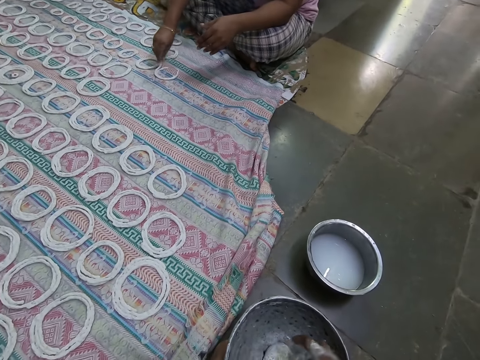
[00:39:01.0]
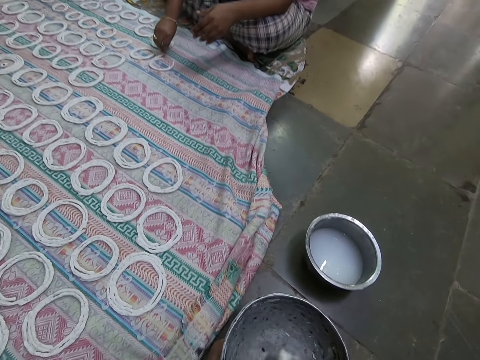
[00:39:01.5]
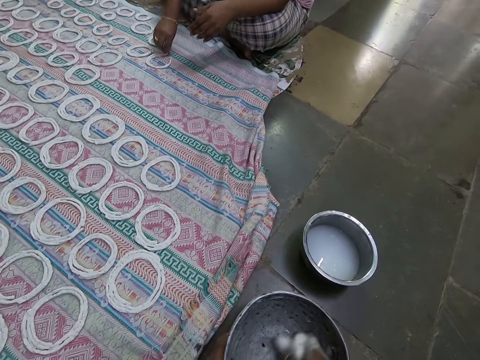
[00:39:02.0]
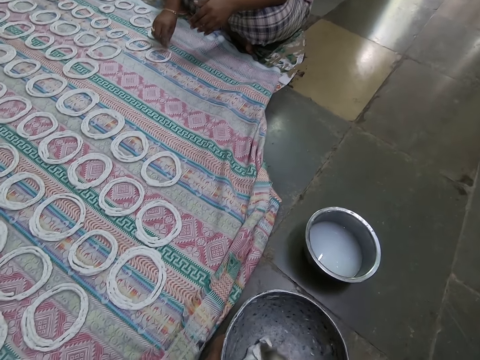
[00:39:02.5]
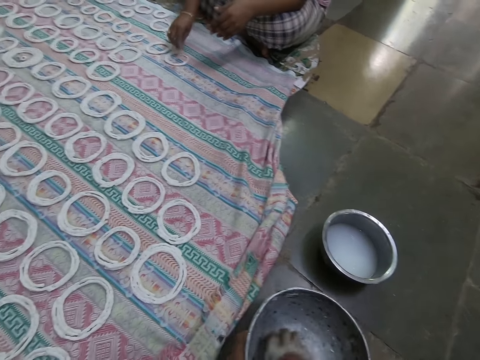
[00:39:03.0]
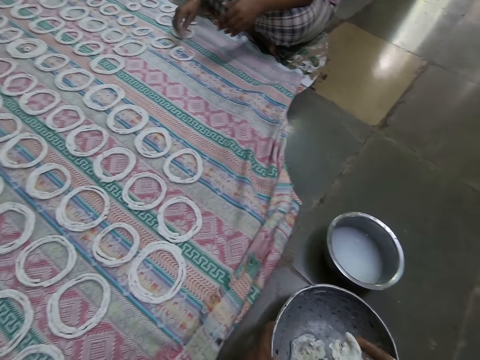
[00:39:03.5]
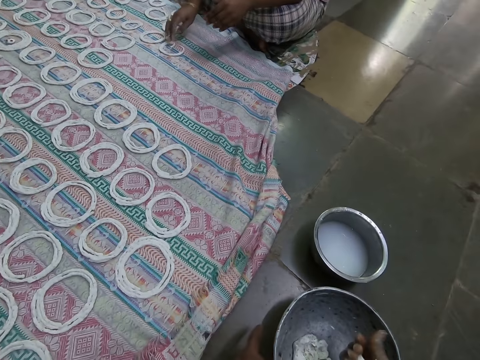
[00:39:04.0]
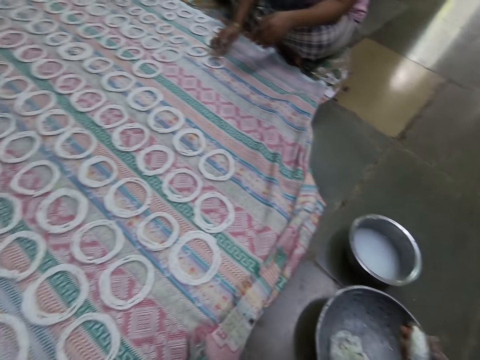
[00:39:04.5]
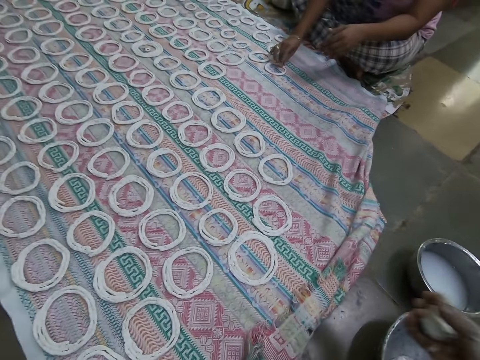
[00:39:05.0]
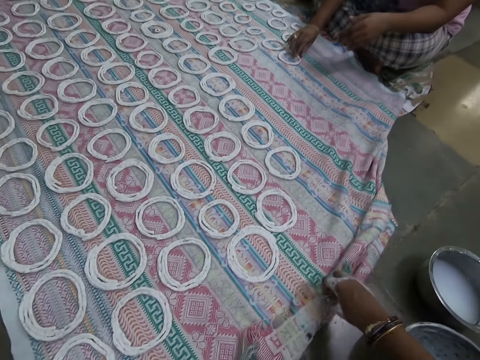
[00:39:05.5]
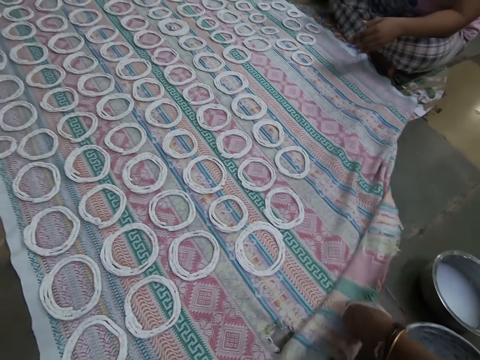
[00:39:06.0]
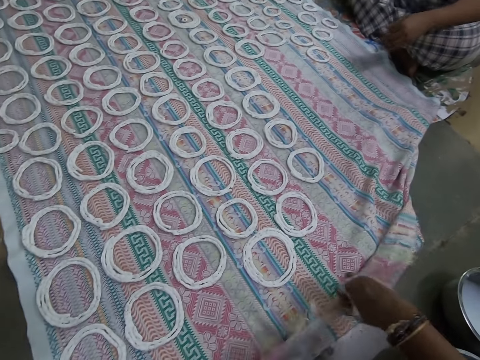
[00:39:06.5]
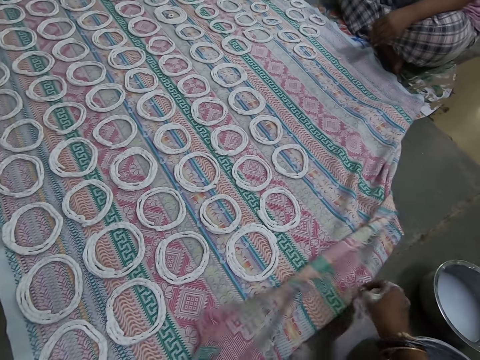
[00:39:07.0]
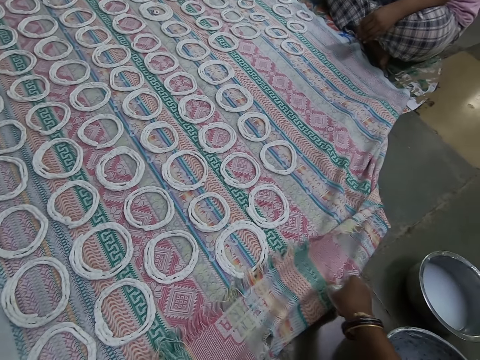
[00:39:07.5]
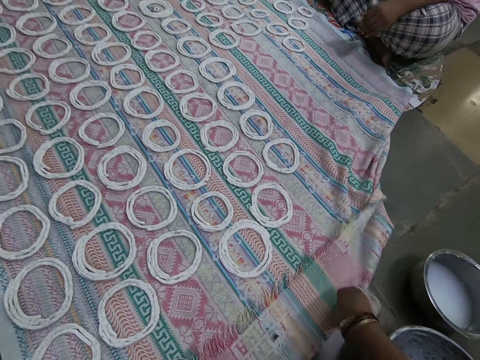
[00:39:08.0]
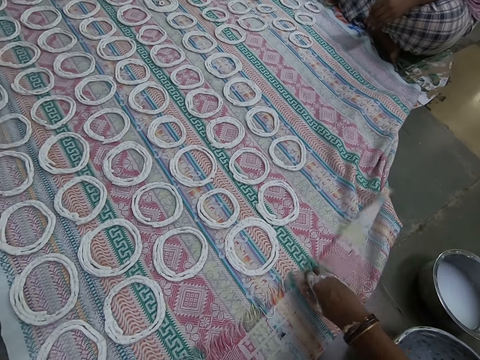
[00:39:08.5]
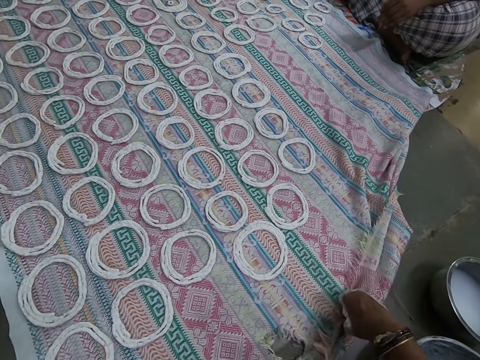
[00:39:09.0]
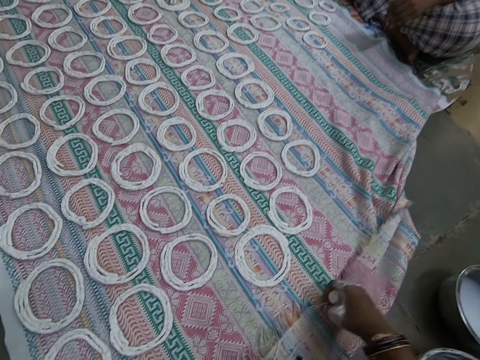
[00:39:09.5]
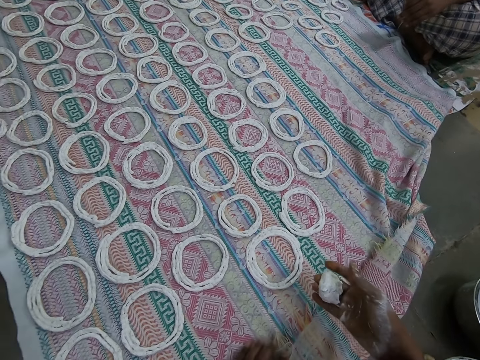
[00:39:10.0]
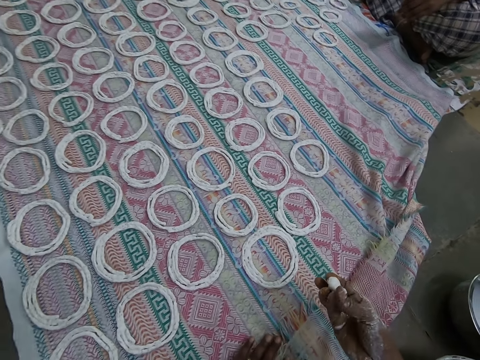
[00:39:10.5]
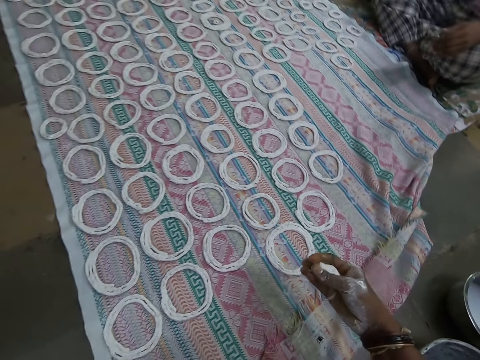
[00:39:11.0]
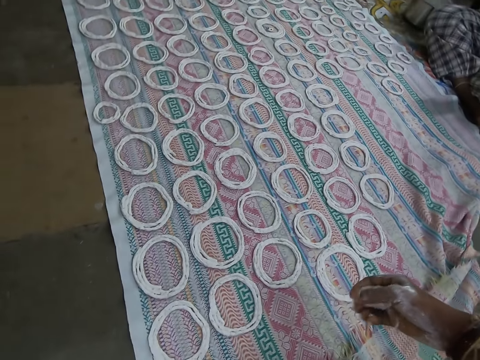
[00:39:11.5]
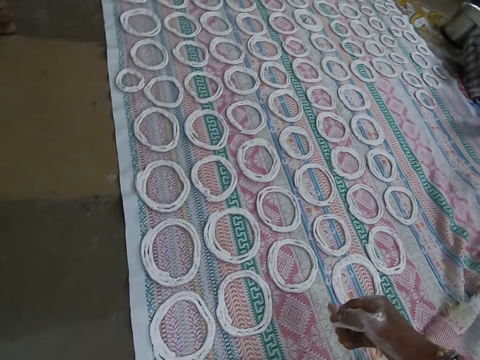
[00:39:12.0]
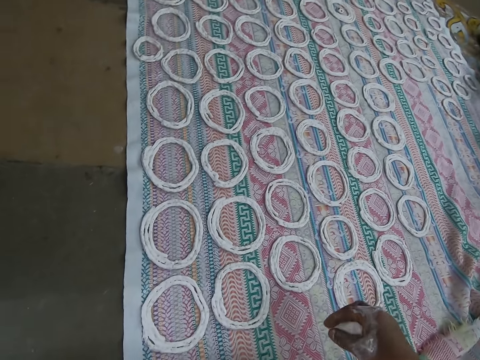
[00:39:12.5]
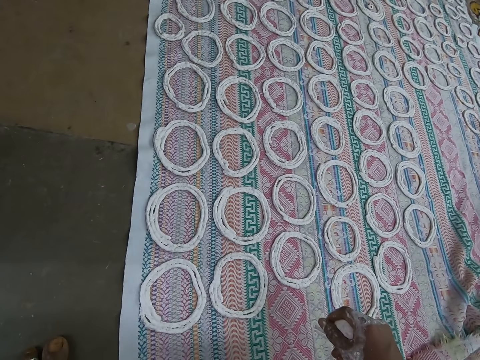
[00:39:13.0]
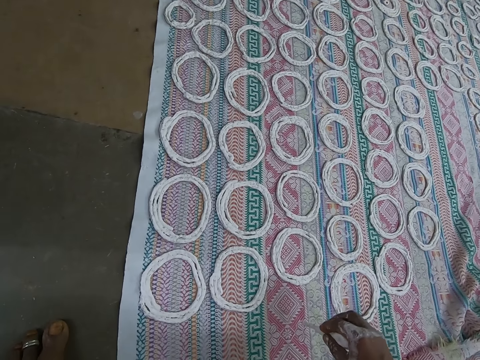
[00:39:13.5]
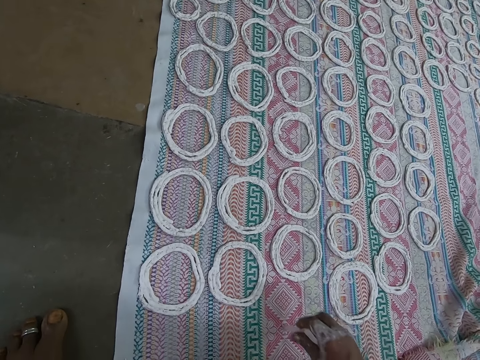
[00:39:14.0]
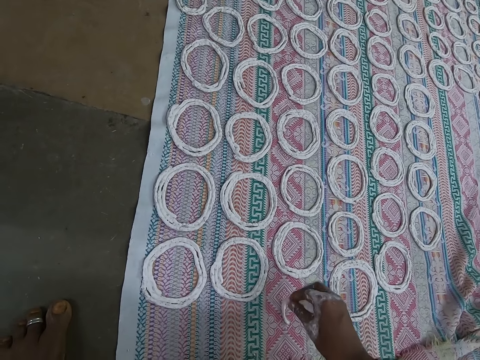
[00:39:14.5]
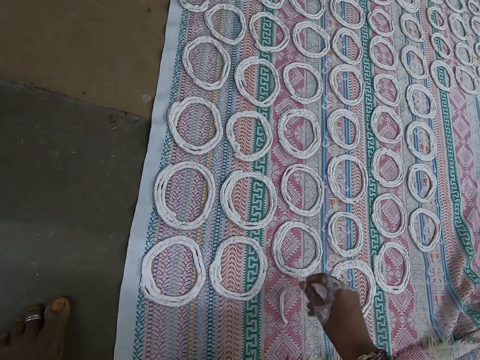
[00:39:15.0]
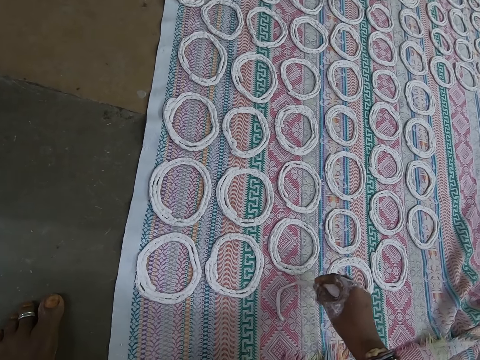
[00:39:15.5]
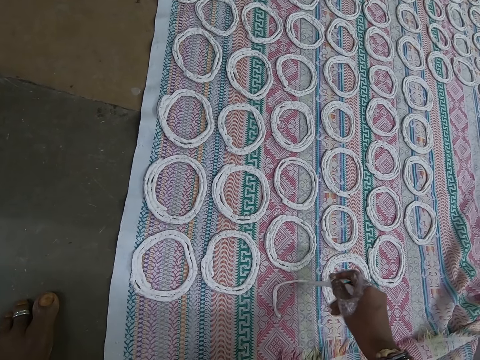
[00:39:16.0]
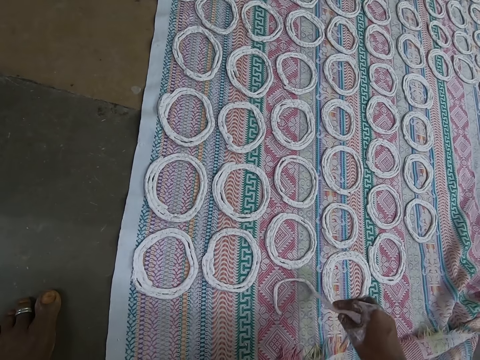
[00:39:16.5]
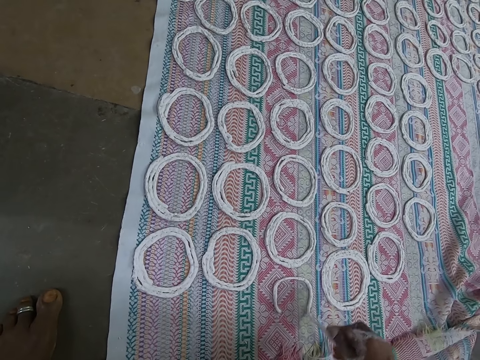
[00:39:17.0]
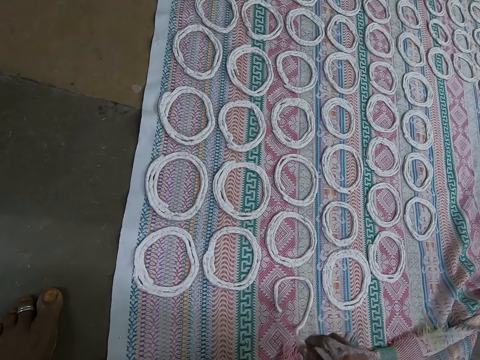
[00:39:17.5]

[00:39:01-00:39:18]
The camera wearer scoops paper clay from the bowl on the floor with her right hand. She kneads the ball of paper clay in her right hand with her fingers. A woman adjusts the pattern on the cloth on the floor with her right hand. The camera wearer adjusts the cloth on the floor with her right hand. She kneads the ball of paper clay in her right hand with her fingers. She models molten dough. She makes a pattern on the cloth on the floor with the paper clay in her right hand.

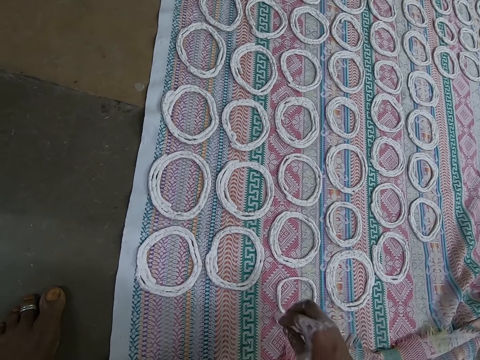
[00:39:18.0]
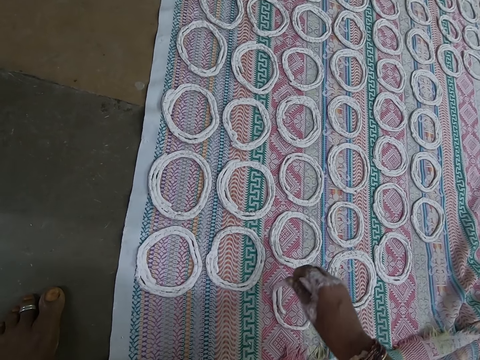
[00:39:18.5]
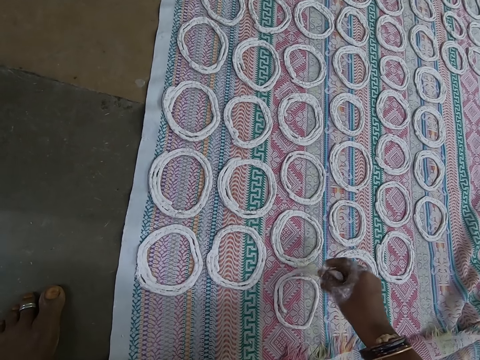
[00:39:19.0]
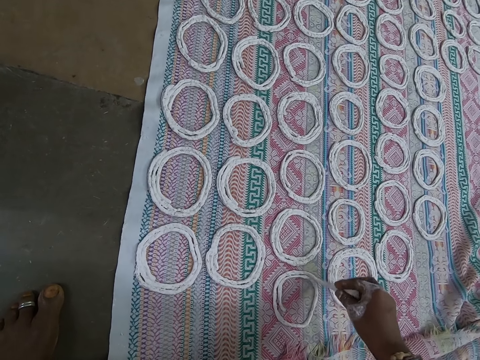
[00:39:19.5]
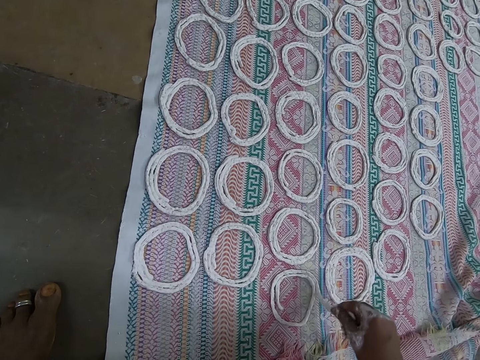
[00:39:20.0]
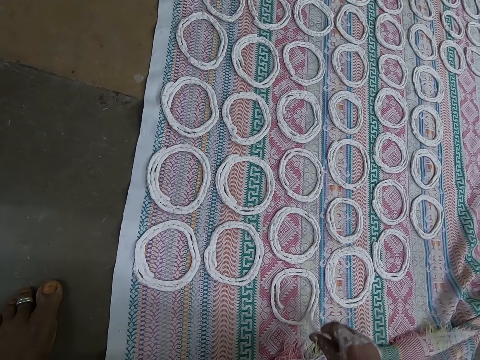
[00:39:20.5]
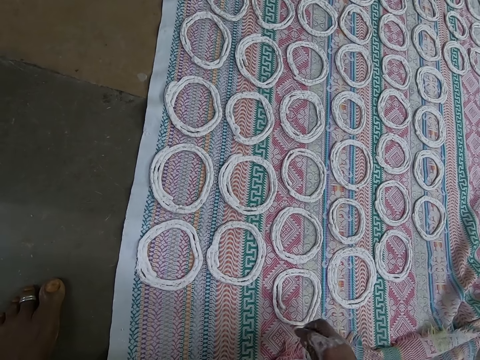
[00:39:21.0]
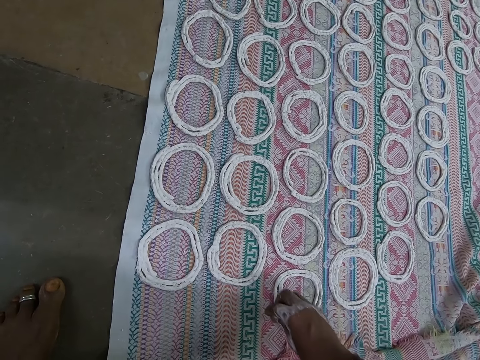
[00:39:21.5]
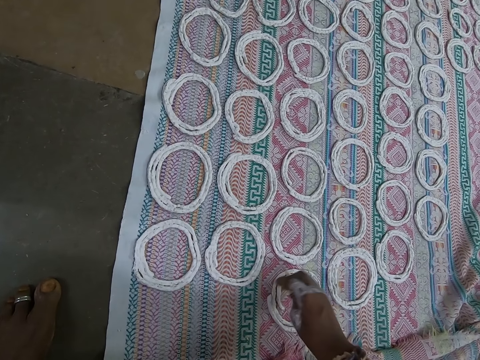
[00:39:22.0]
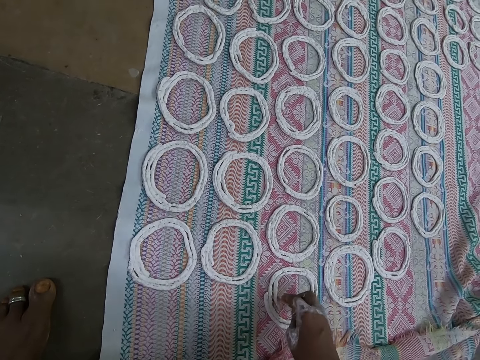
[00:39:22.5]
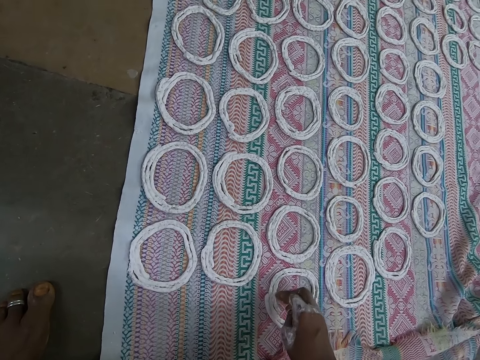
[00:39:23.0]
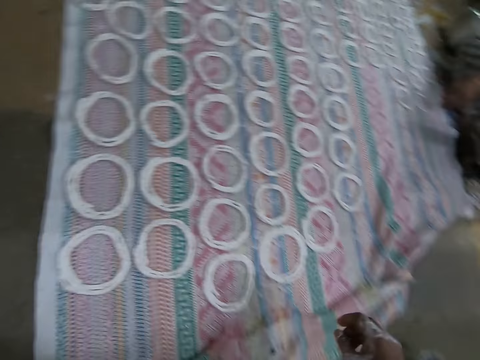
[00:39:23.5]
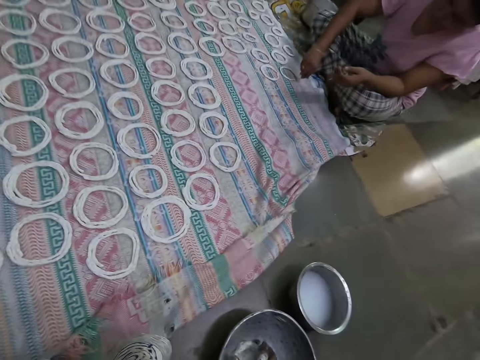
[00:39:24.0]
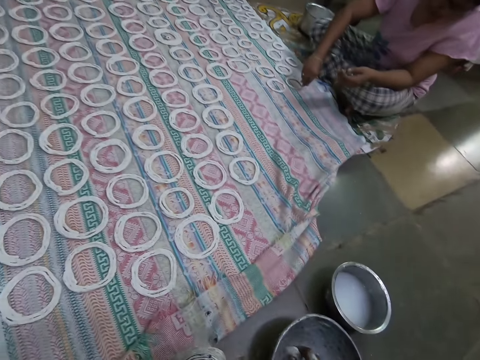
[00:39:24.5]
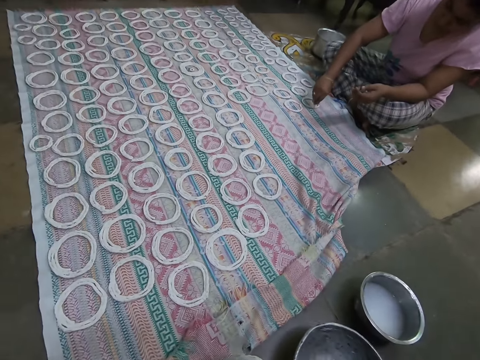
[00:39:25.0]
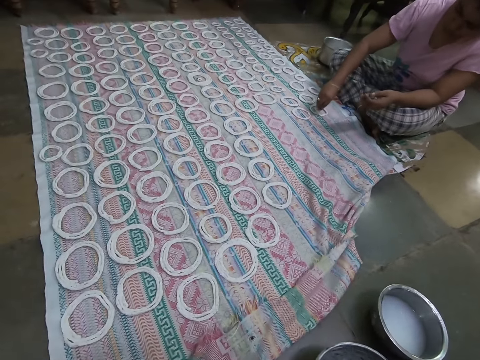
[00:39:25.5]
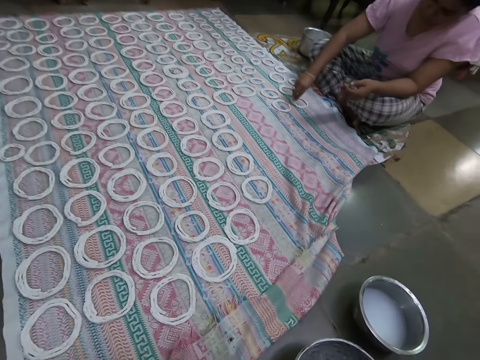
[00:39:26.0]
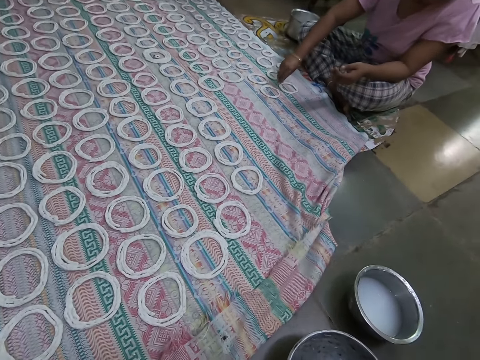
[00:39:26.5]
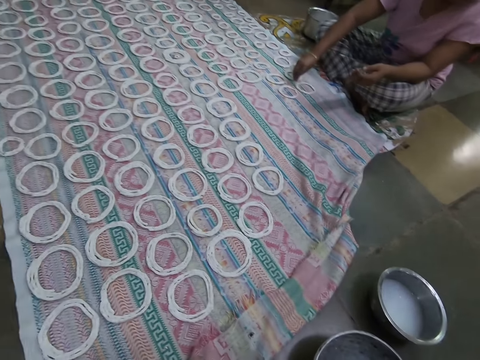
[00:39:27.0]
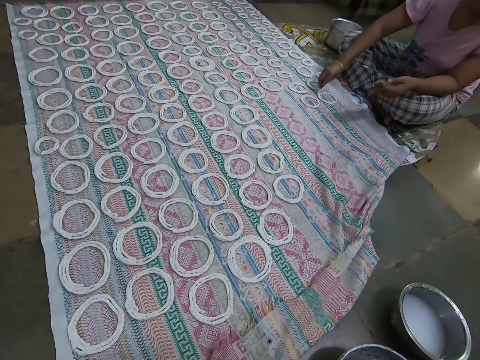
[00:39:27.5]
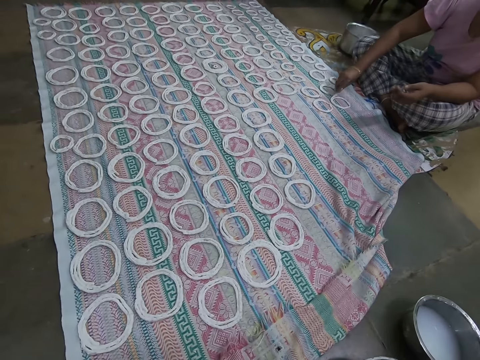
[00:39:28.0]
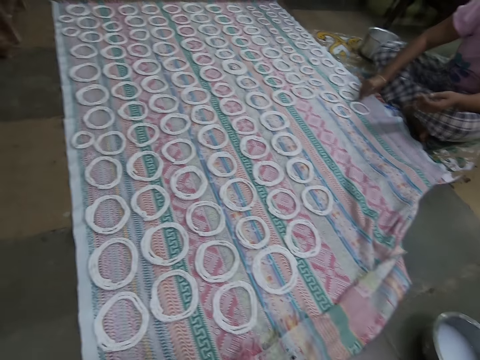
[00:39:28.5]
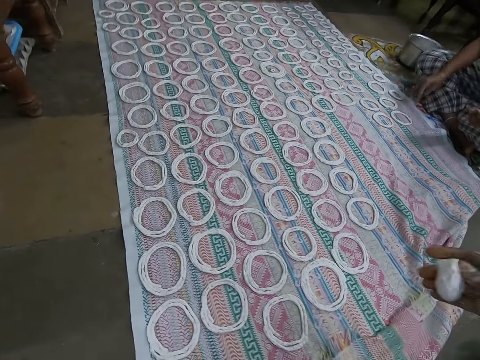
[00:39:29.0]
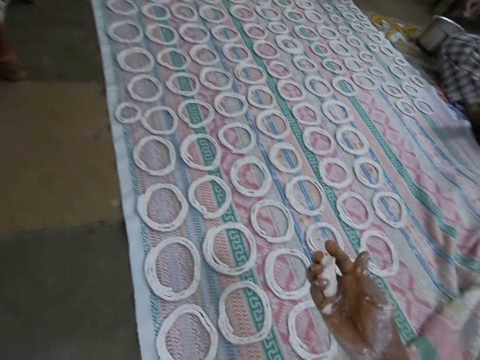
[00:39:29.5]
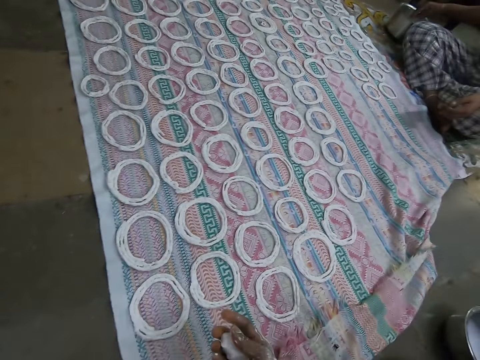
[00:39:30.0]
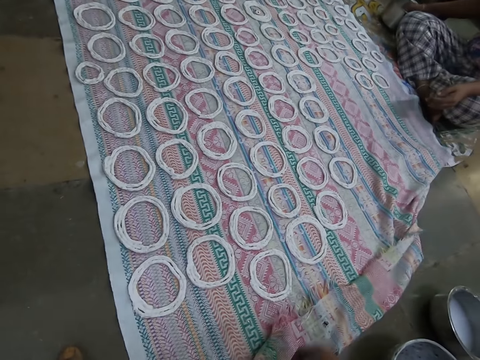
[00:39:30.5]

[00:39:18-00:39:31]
The camera wearer adjusts the pattern on the cloth on the floor with her right hand. A woman makes the pattern on the cloth on the floor with the paper clay in her right hand. The camera wearer kneads the paper clay in the bowl on the floor with her right hand. She picks up molten dough. She kneads the ball of paper clay in her right hand with her fingers. The woman scoops the paper clay from the bowl on the floor with her right hand.
